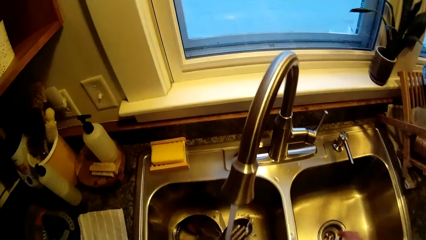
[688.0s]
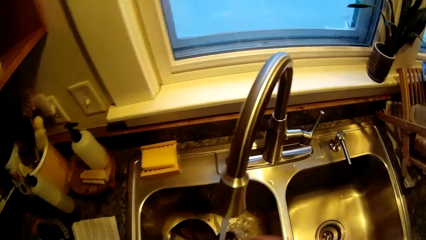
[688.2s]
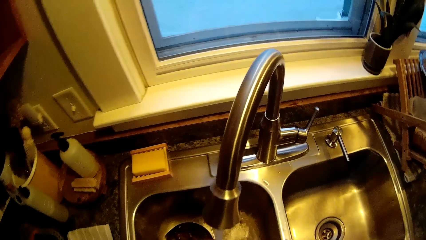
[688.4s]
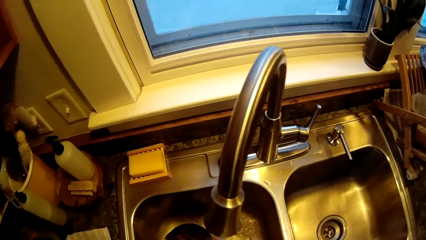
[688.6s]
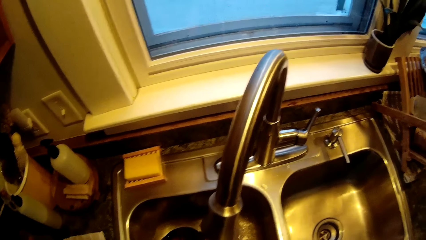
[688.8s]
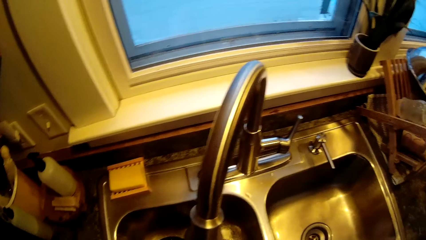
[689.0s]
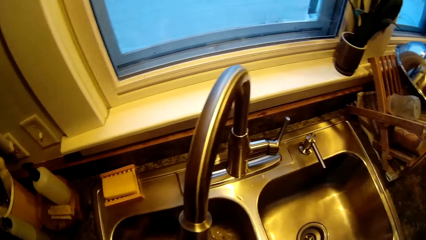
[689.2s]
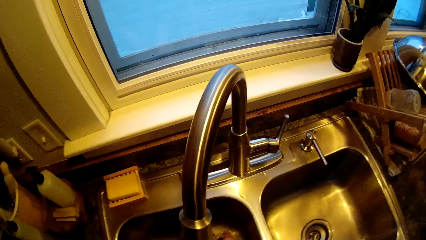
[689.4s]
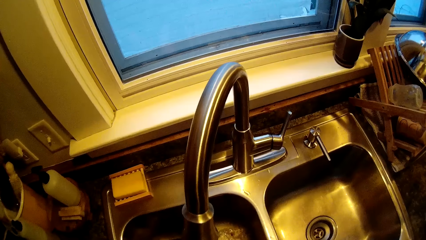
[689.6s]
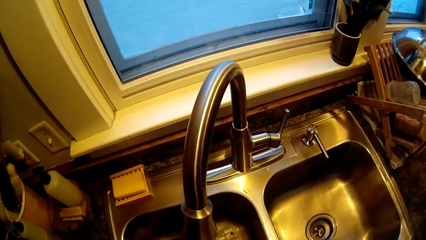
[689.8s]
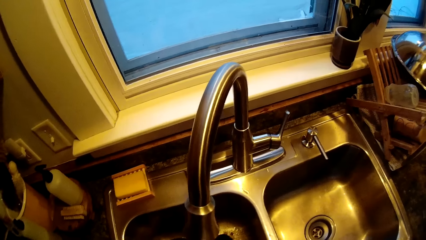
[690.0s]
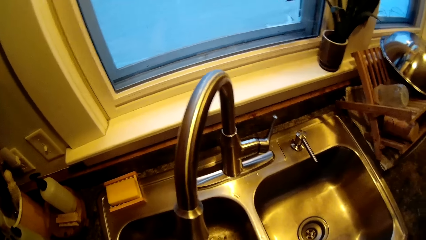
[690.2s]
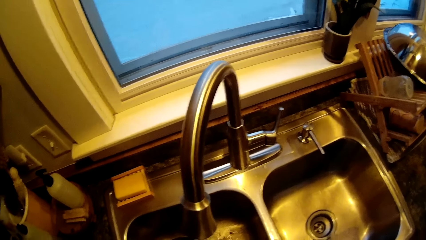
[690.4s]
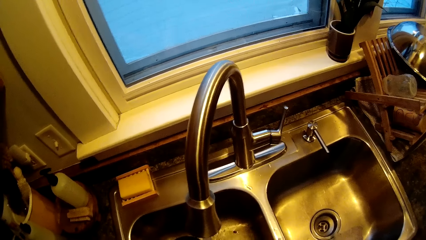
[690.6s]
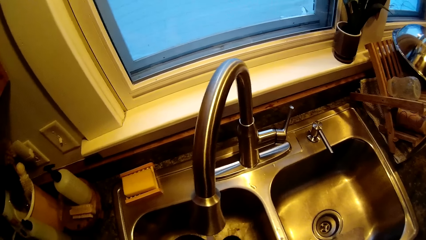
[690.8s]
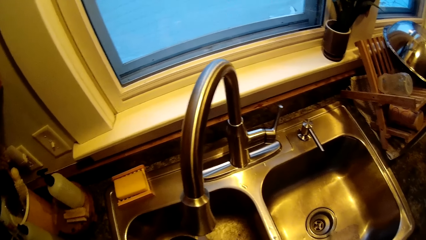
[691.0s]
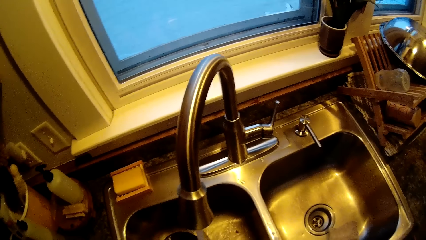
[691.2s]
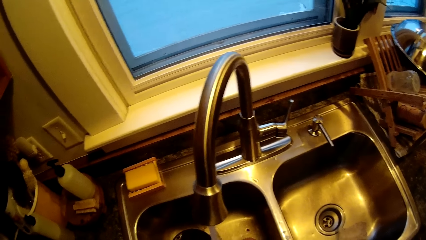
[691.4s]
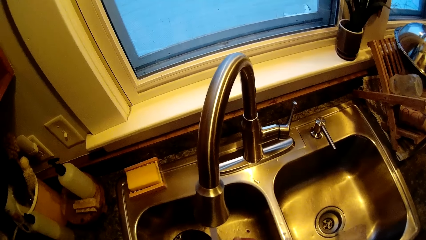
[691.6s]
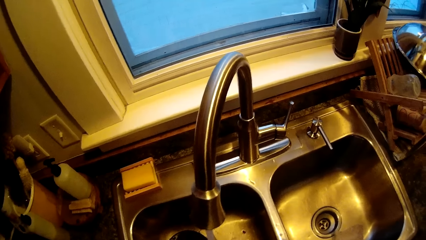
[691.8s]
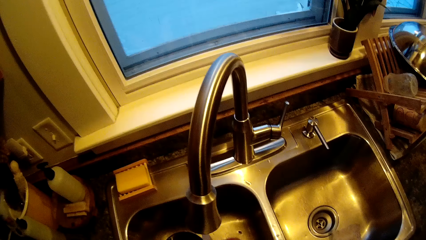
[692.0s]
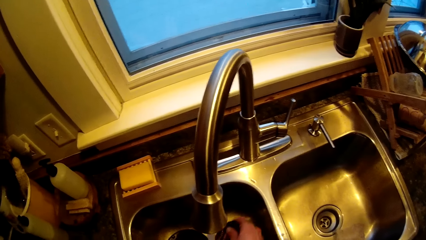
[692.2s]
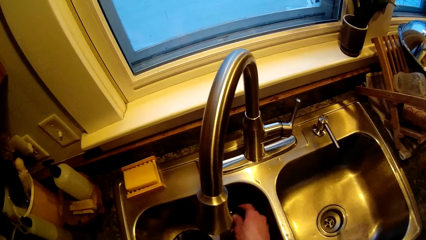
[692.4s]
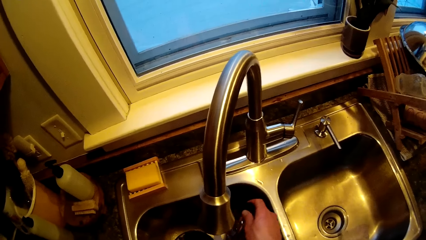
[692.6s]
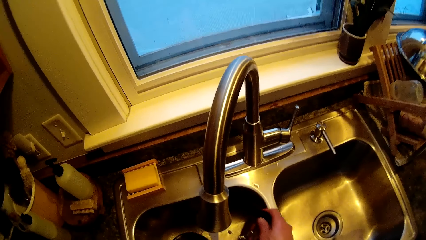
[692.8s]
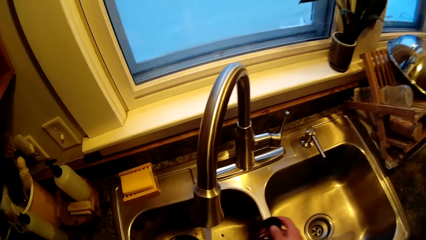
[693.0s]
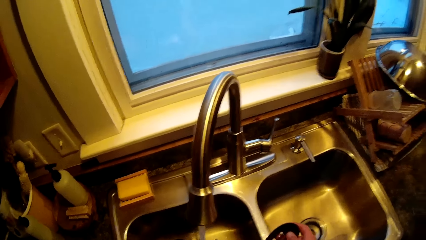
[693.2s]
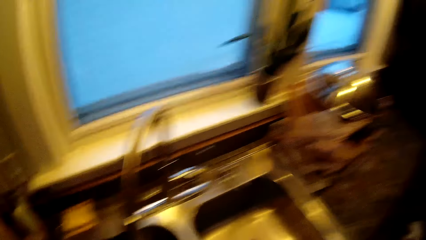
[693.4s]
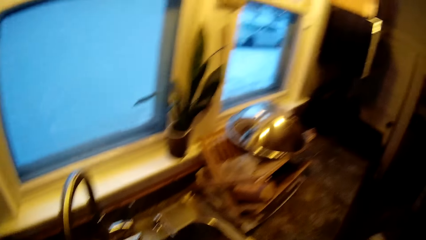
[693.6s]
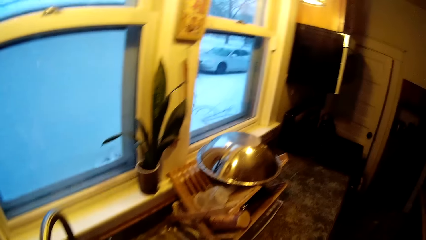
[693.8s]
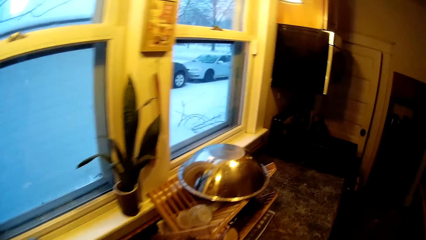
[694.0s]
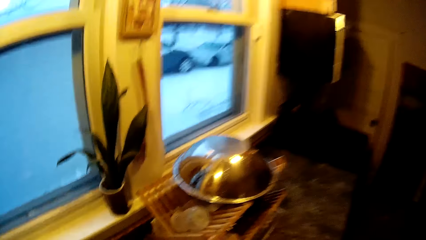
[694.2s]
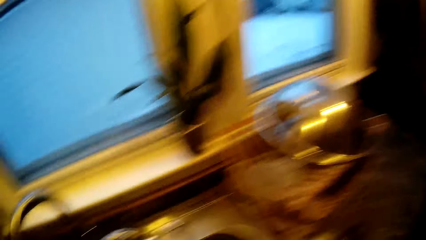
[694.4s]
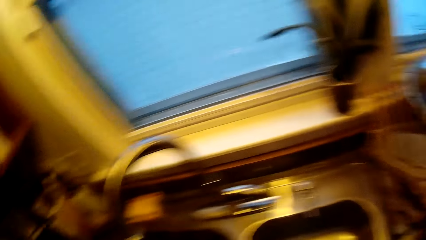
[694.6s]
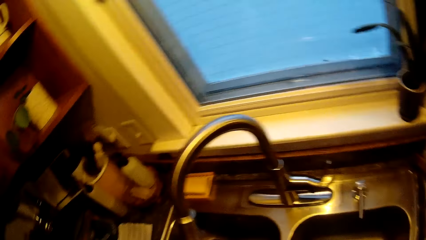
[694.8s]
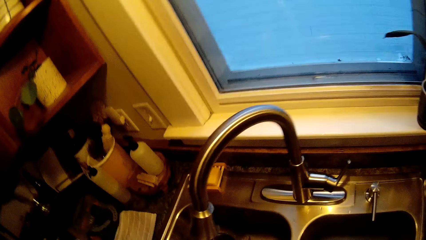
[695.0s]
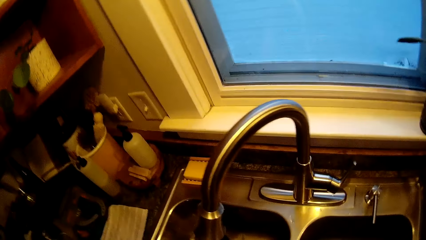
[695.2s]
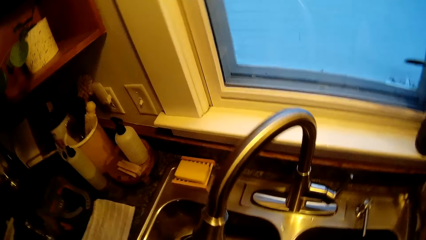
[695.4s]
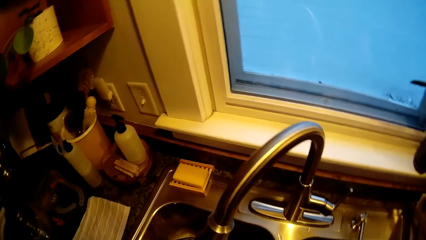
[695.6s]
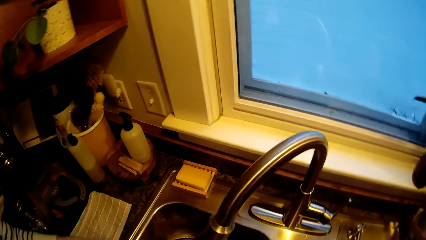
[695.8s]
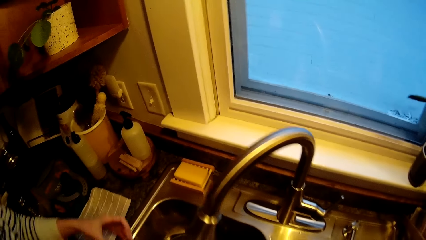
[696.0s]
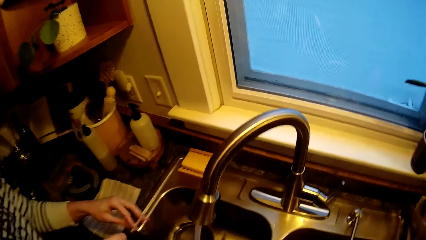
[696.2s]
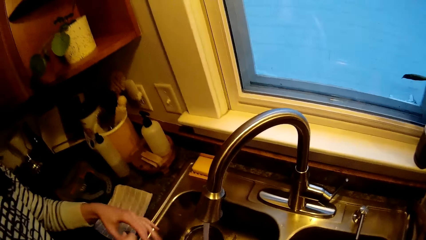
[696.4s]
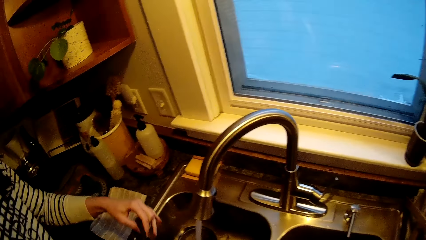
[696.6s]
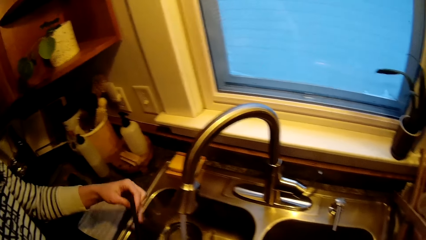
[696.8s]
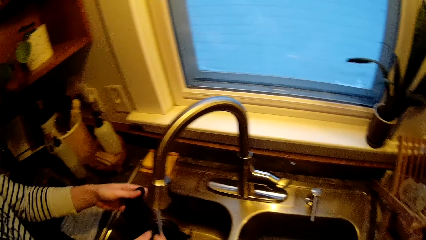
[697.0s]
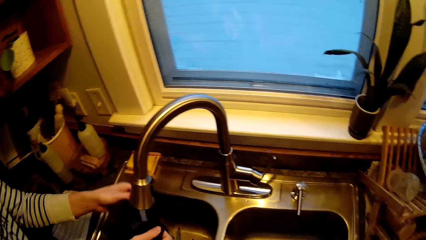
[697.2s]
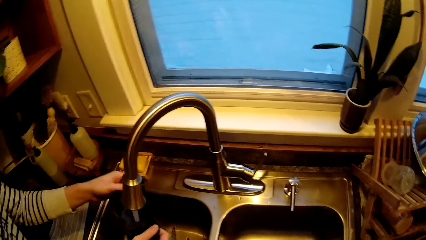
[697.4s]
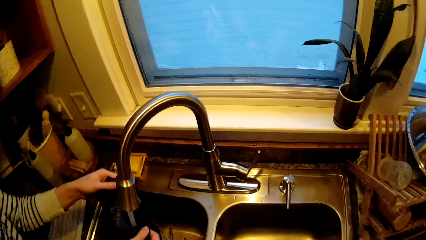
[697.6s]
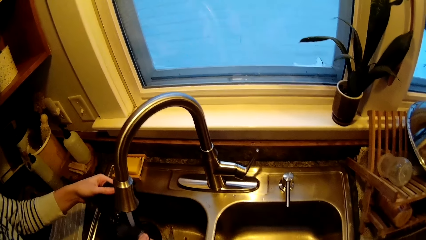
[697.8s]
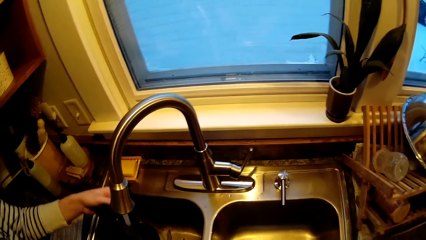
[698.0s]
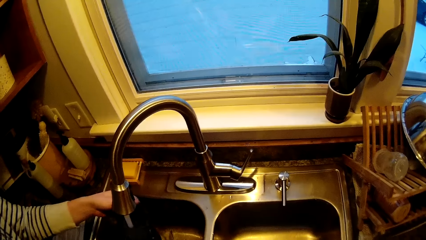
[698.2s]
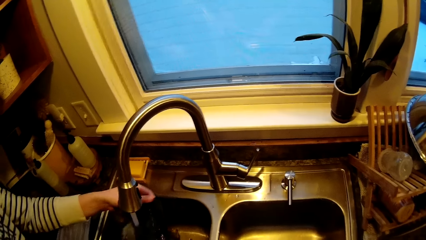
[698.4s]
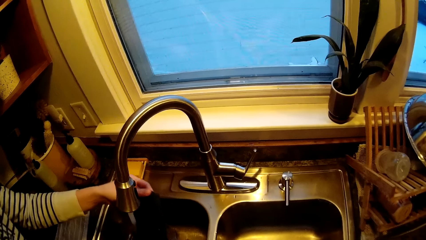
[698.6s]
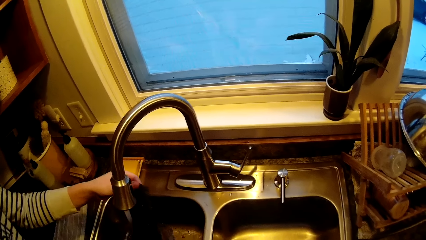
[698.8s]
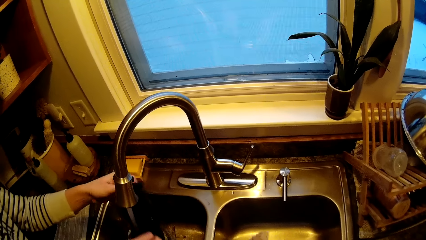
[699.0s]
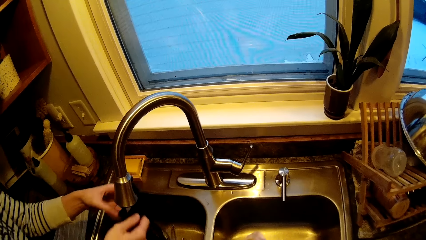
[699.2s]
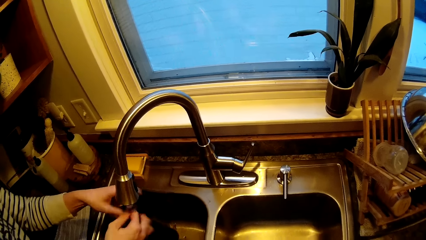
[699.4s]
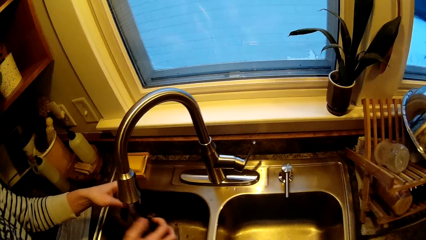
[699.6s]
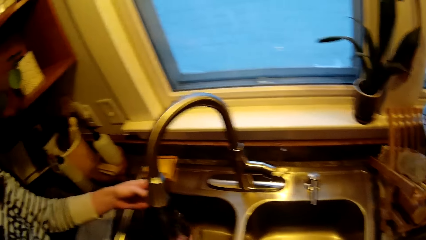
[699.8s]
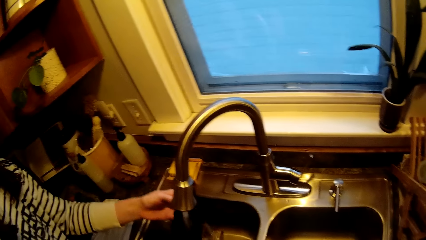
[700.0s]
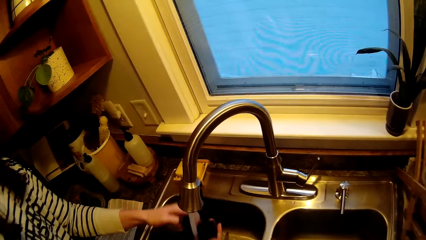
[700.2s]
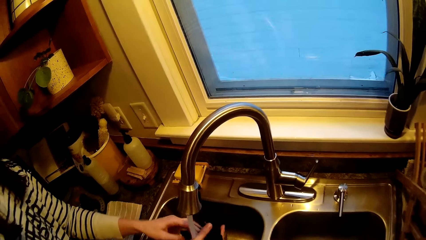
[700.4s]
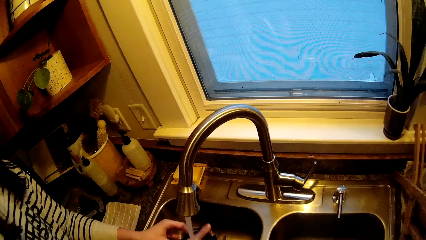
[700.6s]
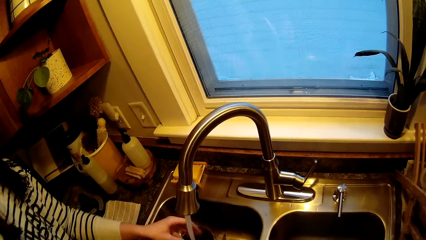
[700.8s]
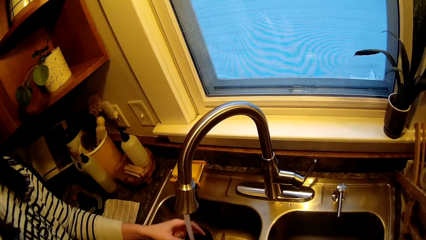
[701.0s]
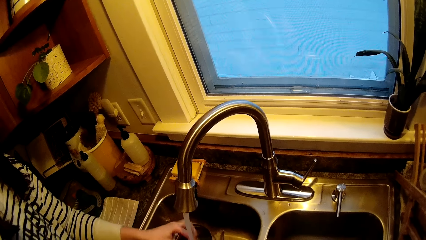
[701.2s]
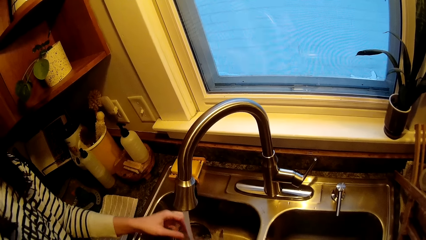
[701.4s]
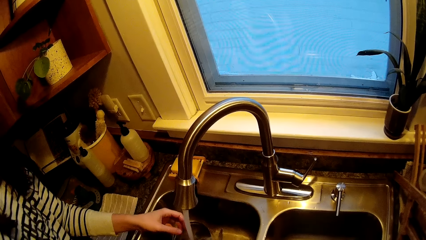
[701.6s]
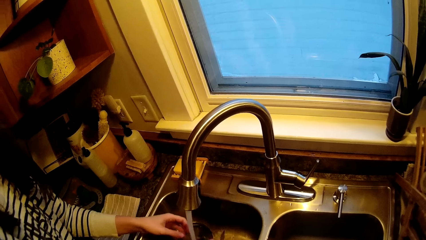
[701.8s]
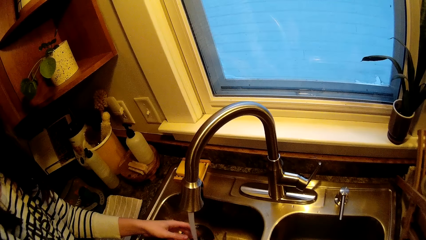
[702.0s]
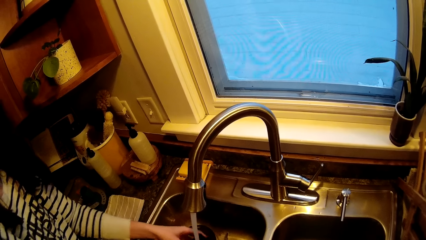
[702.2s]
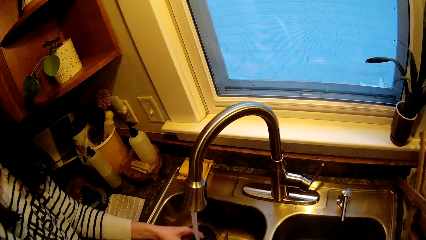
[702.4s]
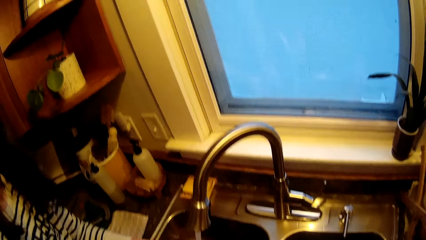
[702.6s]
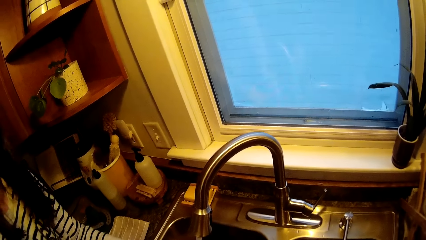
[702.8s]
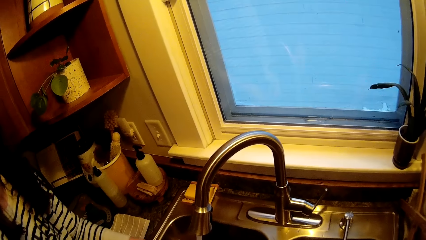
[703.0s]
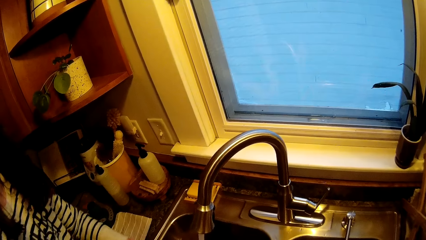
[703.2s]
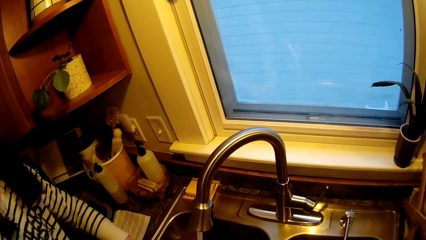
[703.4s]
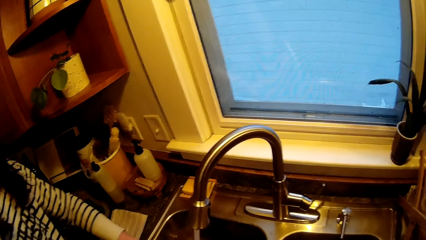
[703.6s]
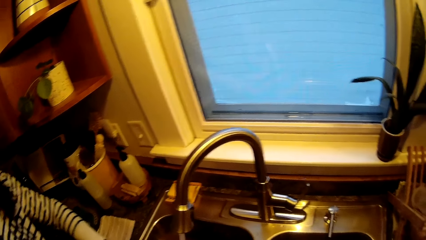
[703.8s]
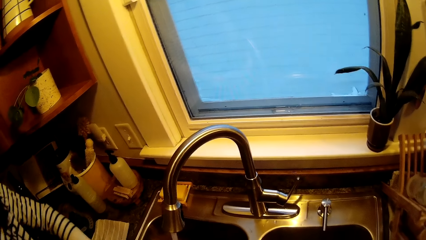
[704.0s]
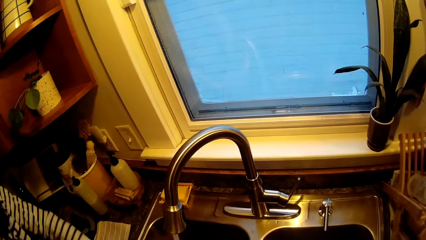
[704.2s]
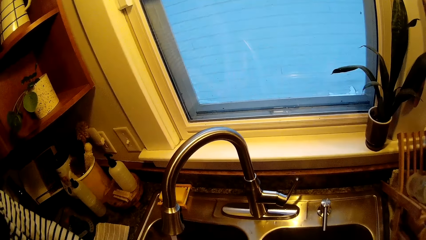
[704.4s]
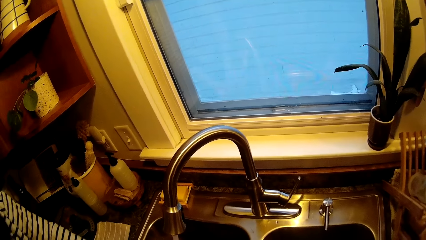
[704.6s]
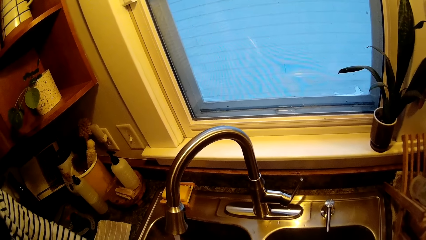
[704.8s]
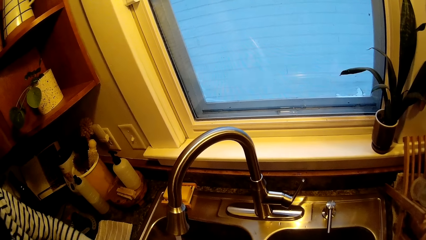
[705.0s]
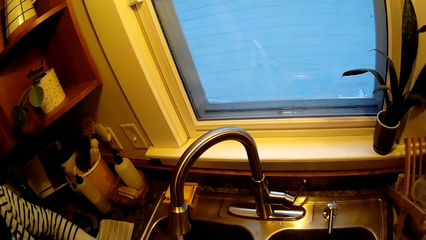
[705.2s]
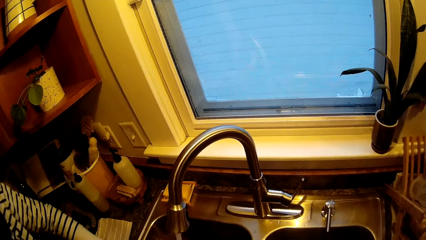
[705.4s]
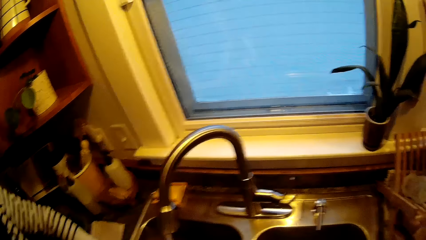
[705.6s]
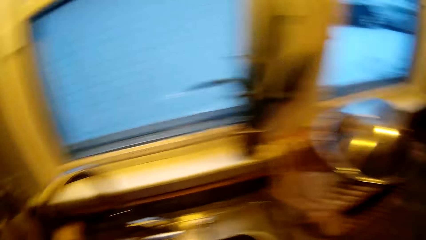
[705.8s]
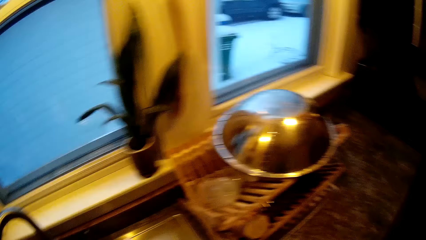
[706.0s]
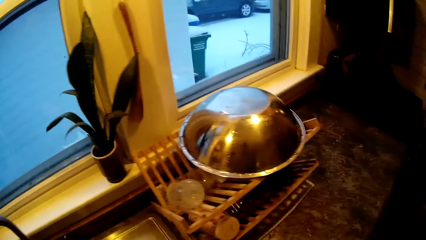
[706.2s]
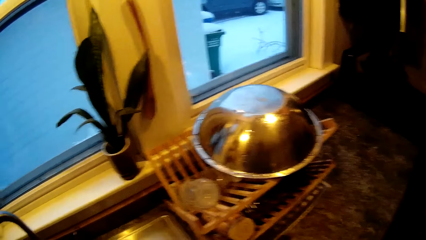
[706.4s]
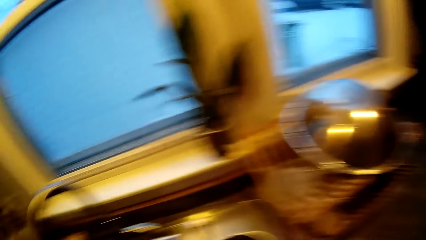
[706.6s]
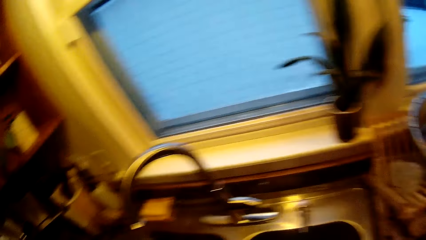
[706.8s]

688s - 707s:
The camera wearer washes a rag with both hands.
